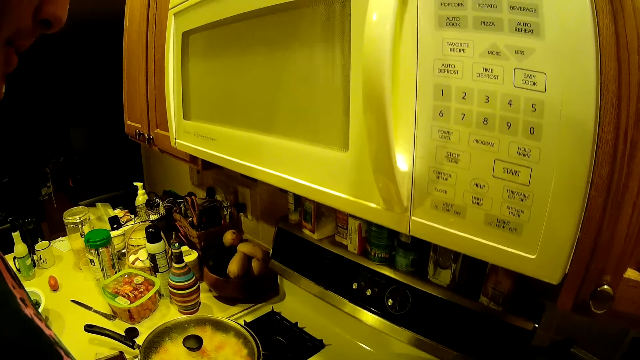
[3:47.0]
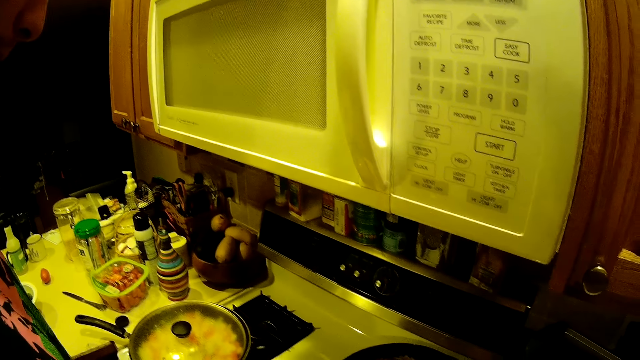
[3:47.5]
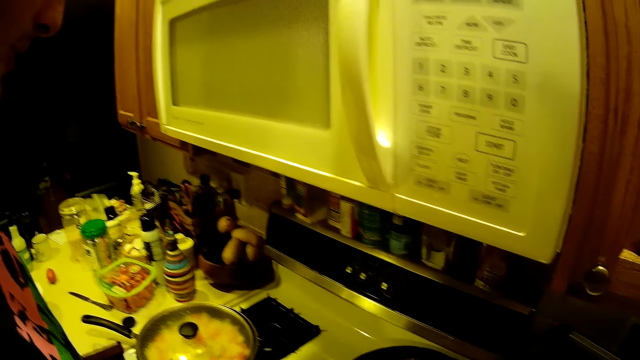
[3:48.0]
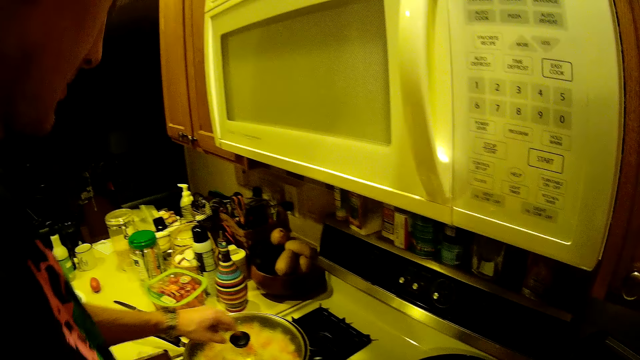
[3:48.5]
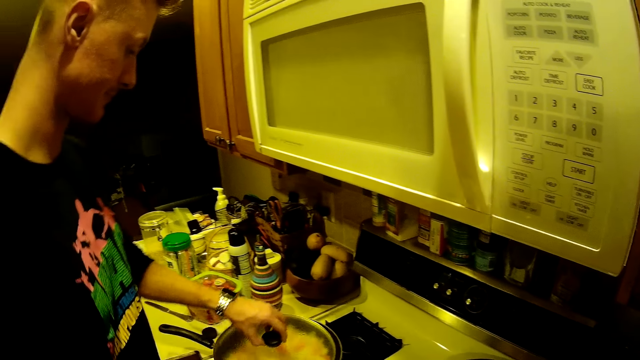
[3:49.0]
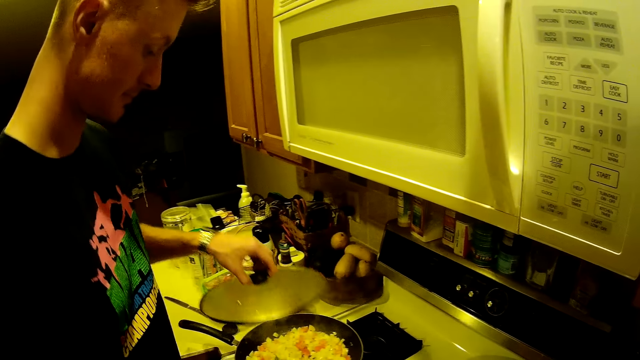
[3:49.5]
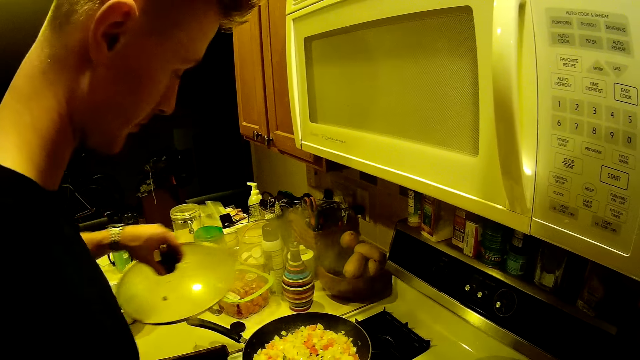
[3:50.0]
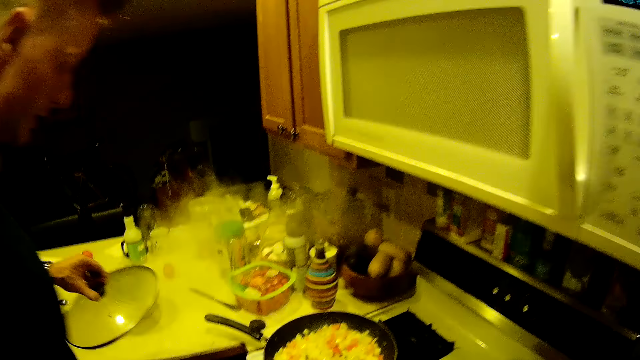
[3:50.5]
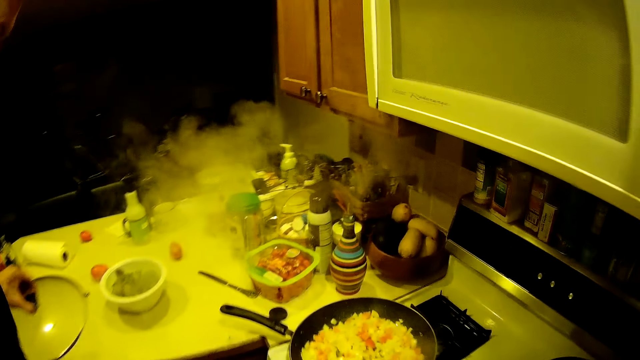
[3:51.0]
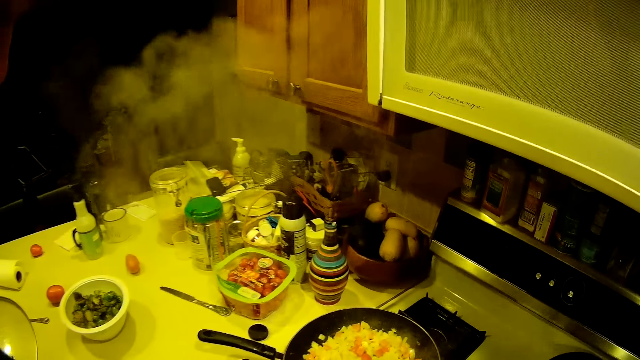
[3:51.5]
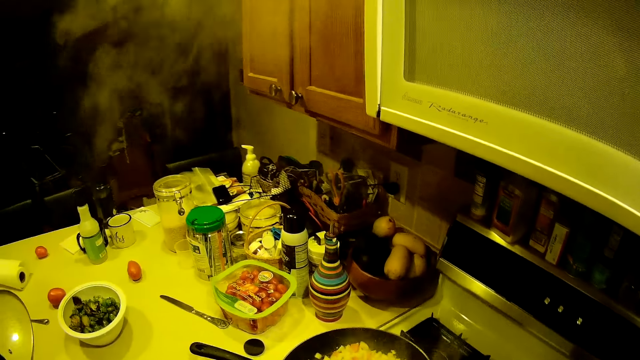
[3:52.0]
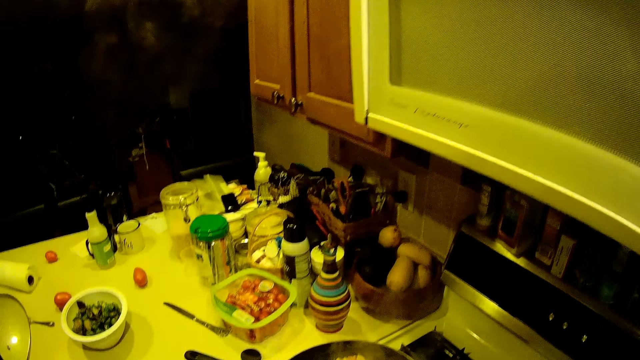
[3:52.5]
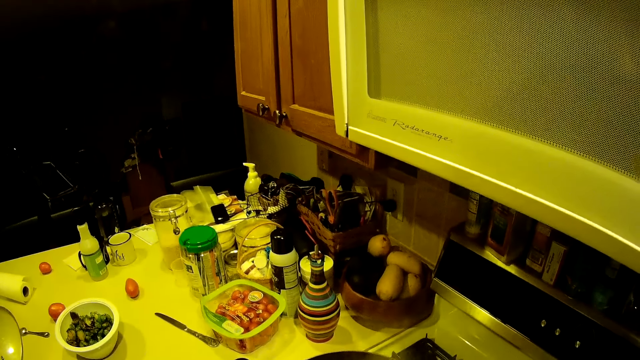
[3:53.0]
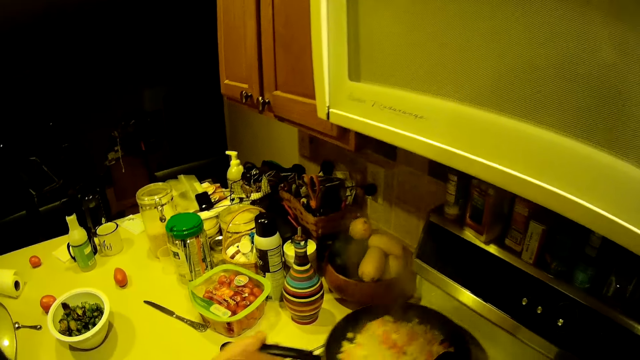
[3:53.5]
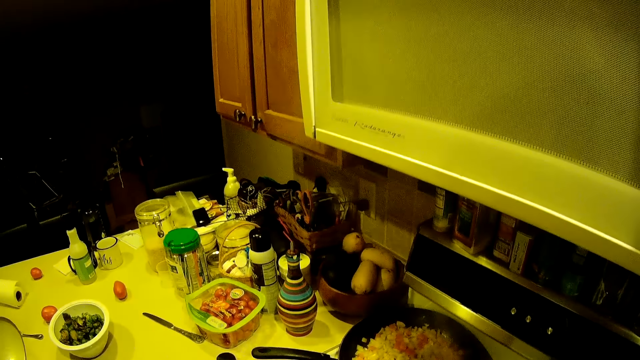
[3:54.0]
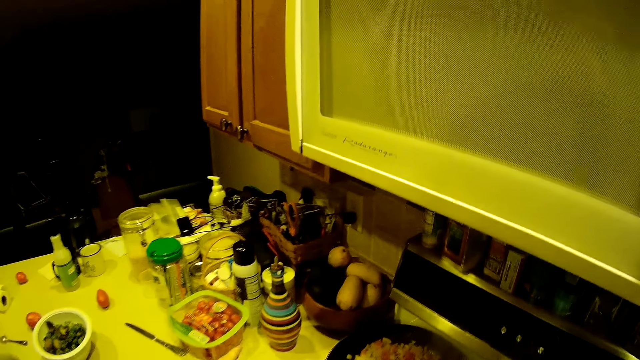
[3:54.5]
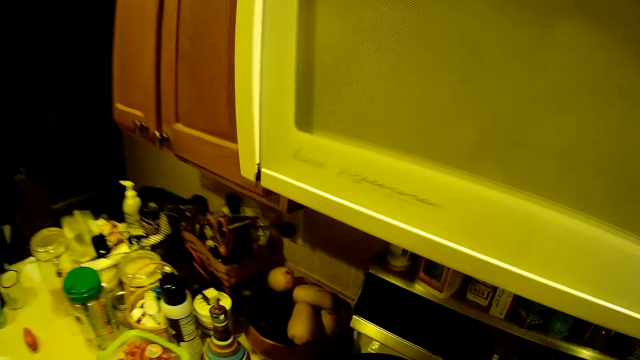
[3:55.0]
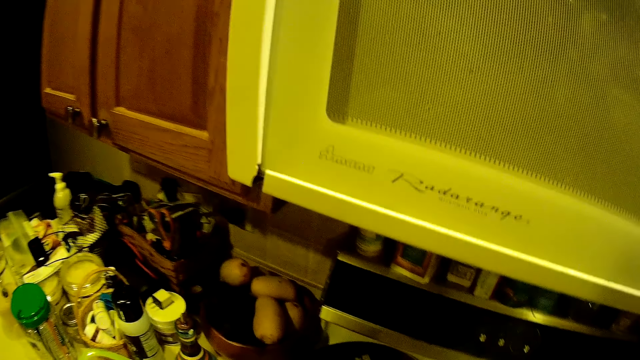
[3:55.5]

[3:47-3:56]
The man picks the saucepan lid from the saucepan with his left hand.

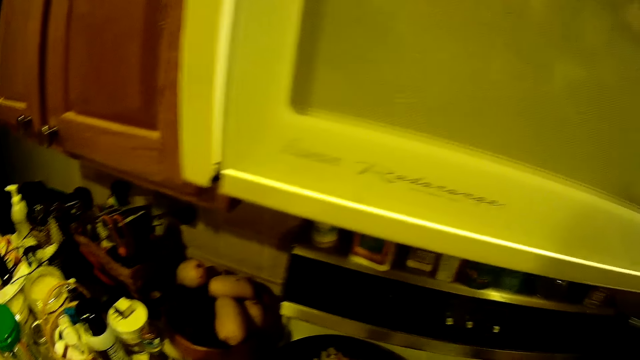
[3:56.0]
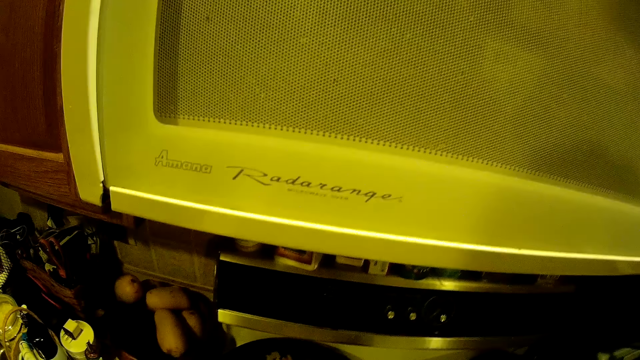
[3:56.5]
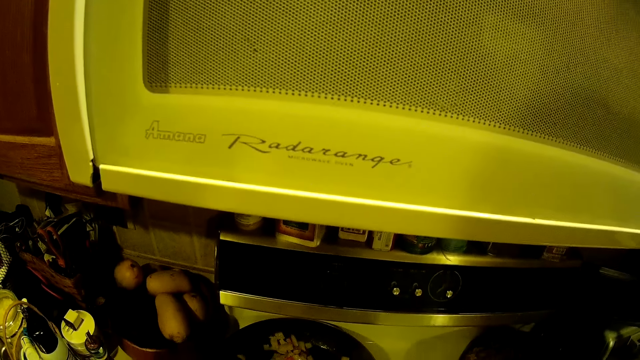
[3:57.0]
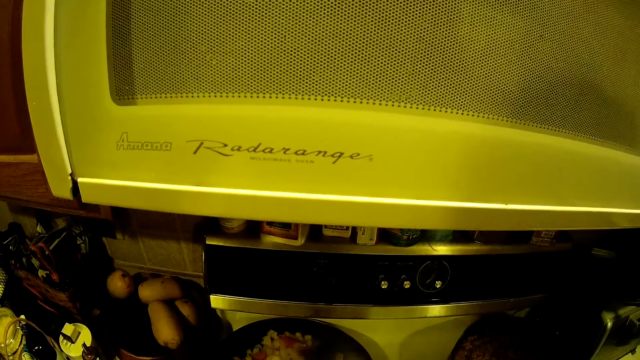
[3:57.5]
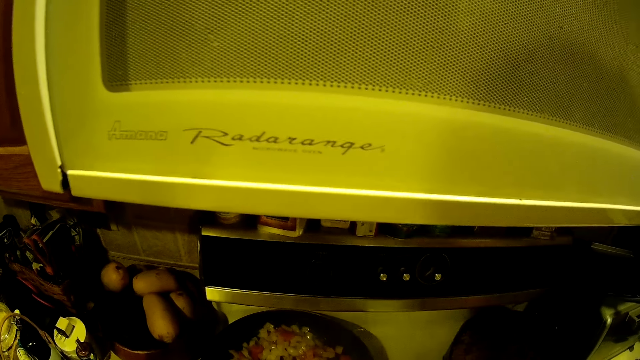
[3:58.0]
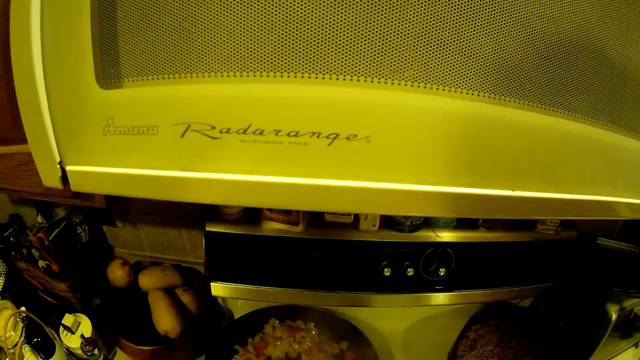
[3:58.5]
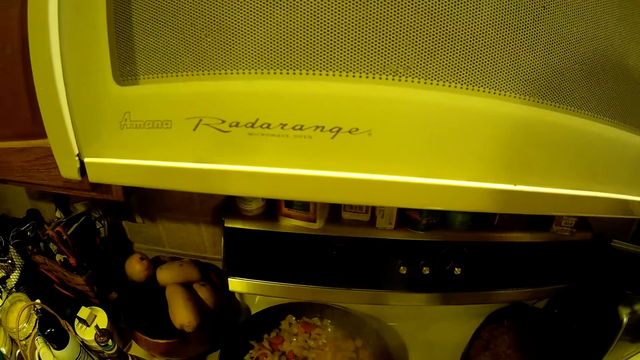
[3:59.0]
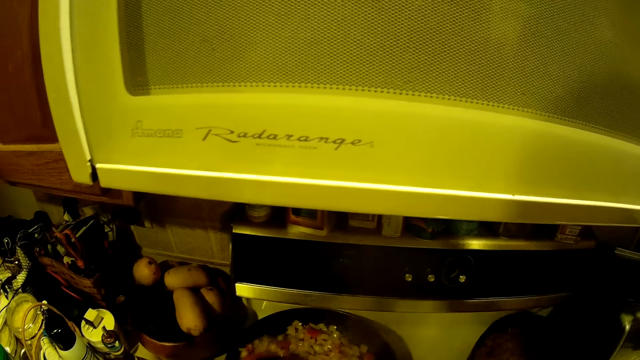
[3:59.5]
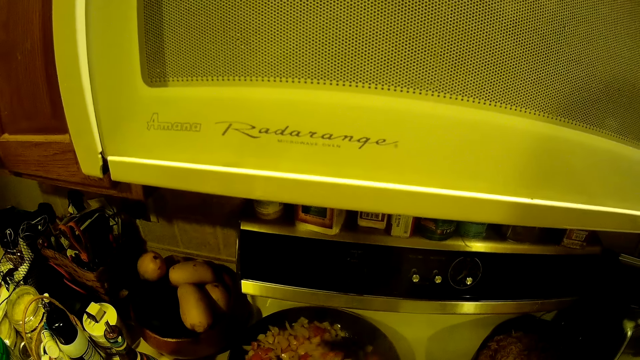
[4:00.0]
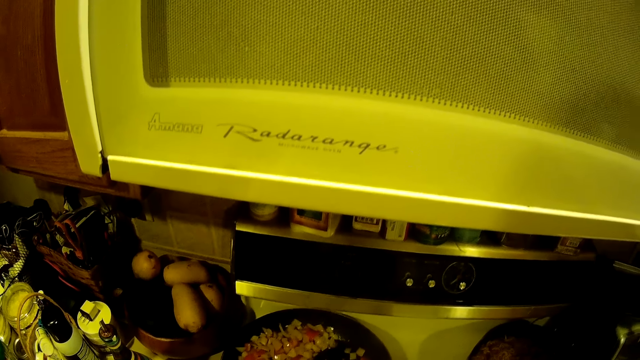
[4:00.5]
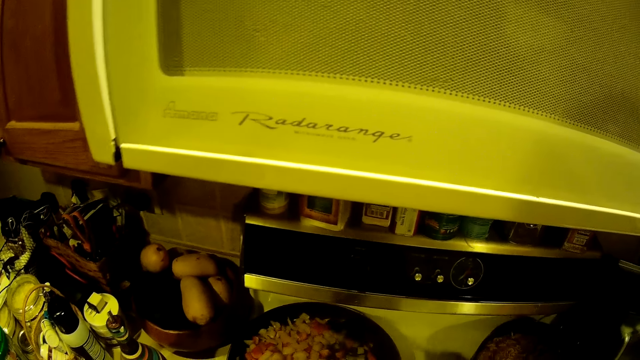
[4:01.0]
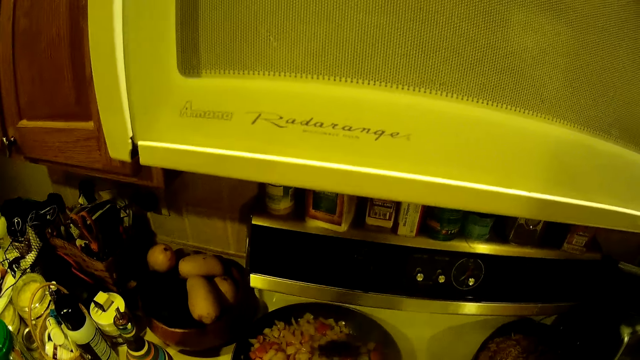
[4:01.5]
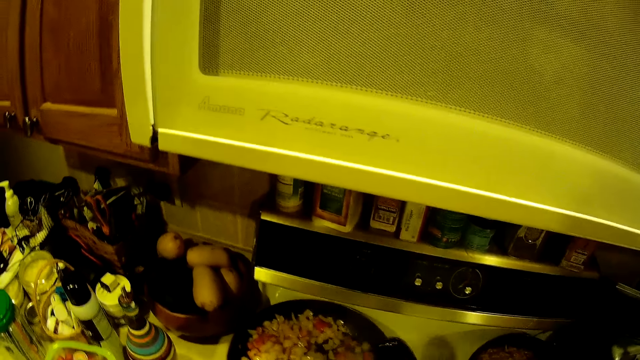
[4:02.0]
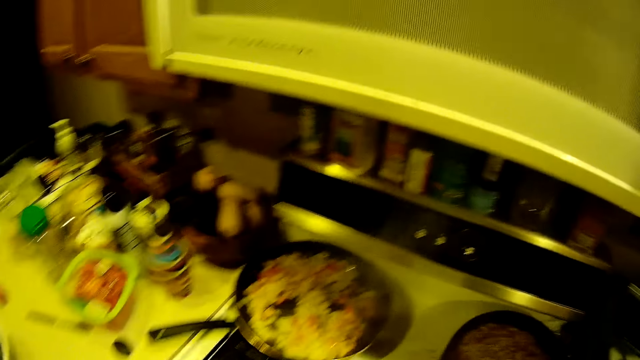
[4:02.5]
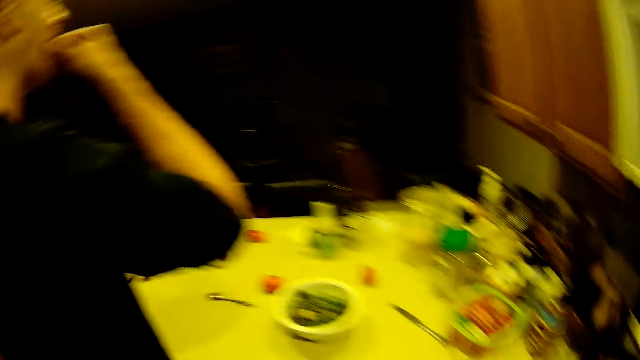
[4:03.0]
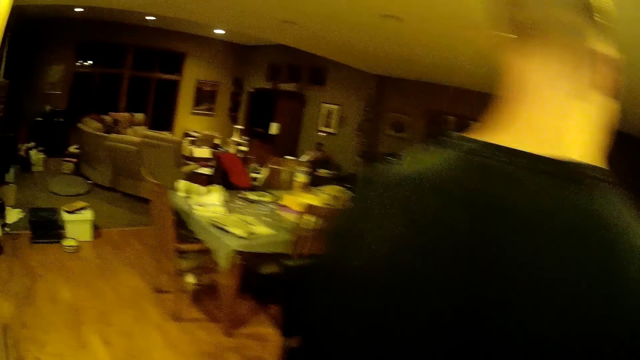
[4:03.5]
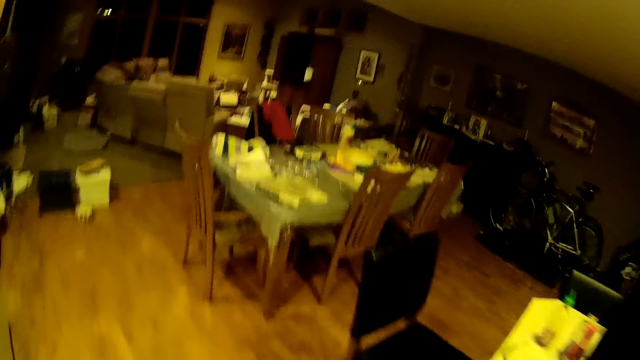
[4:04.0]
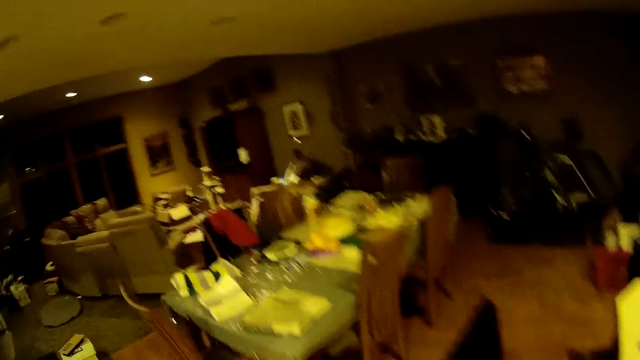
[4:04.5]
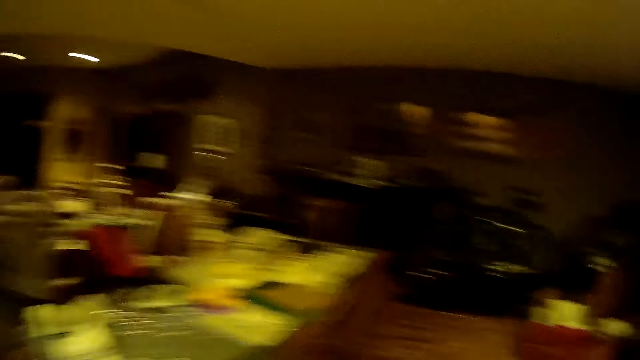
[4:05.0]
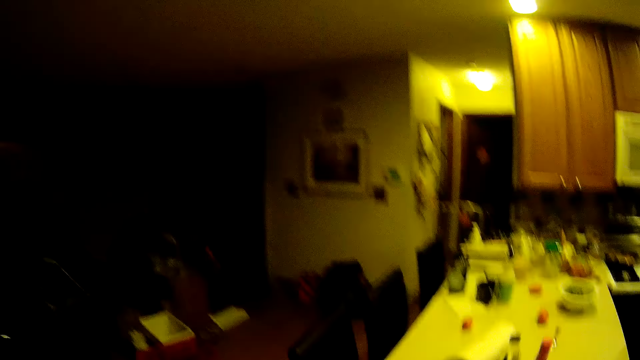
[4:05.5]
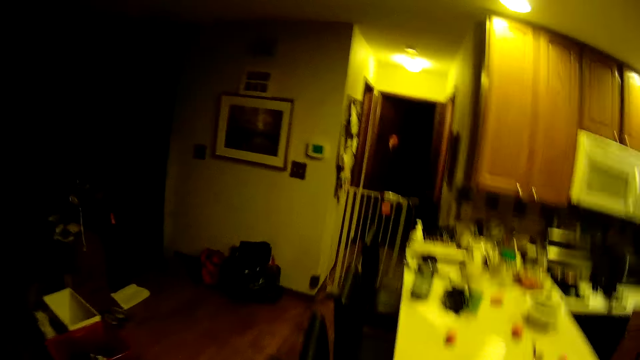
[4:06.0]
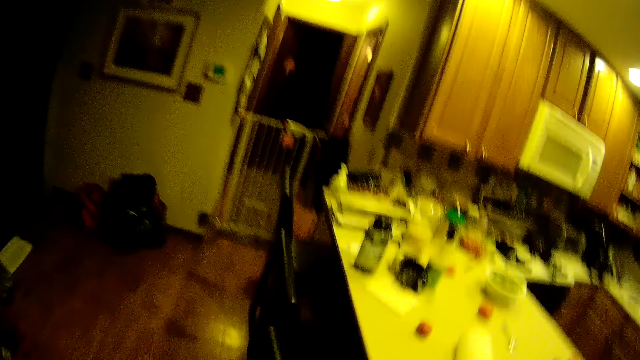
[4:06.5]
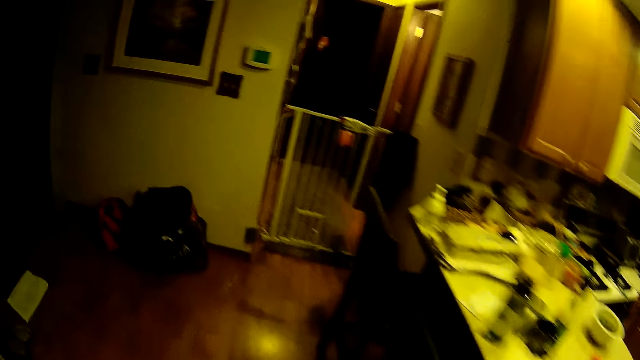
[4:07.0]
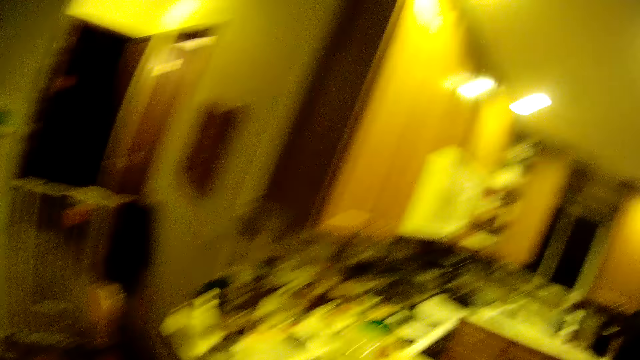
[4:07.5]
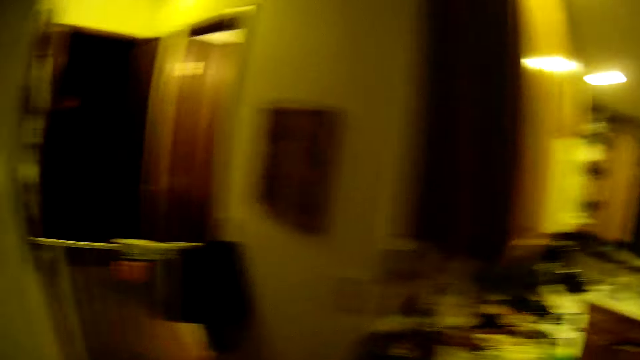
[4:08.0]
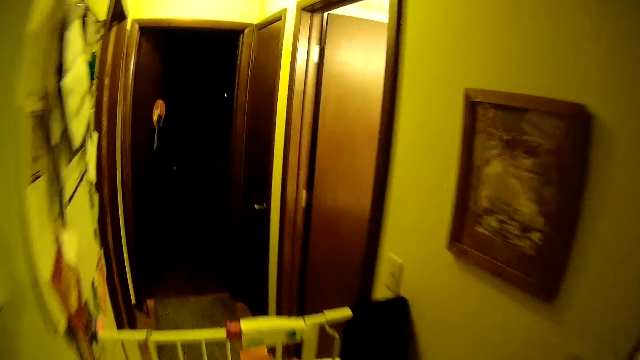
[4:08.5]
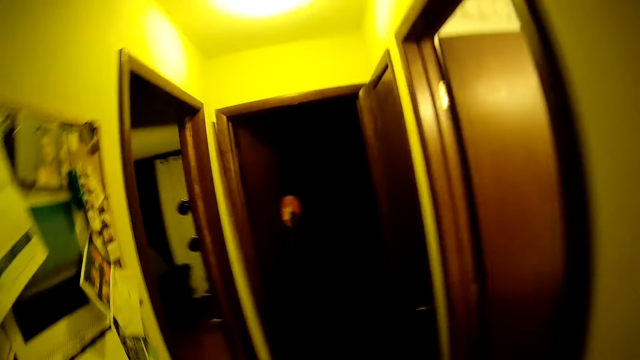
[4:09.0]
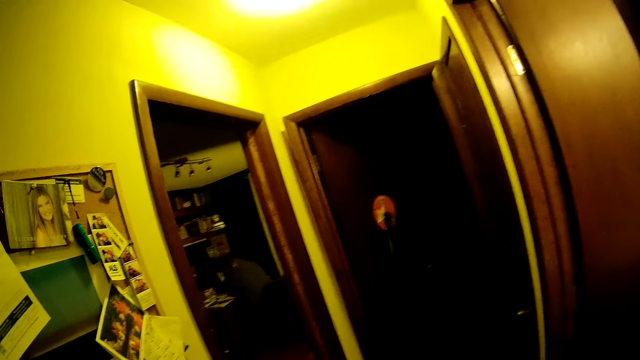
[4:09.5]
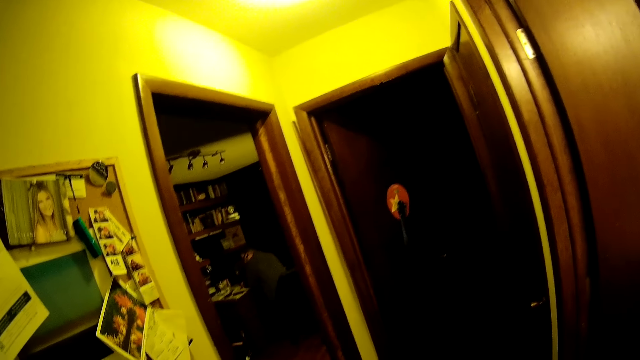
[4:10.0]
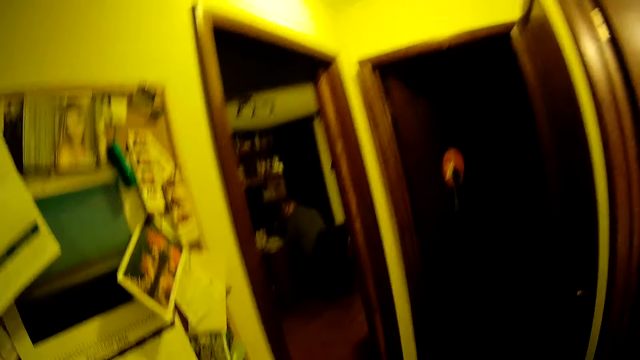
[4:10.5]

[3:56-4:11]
The camera wearer stirs the food with a spoon. They walk in the room. A person studies in the room.
